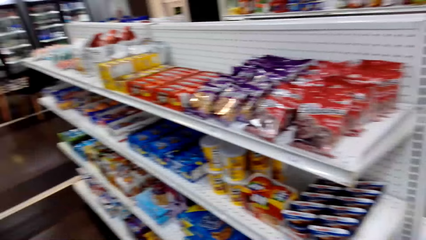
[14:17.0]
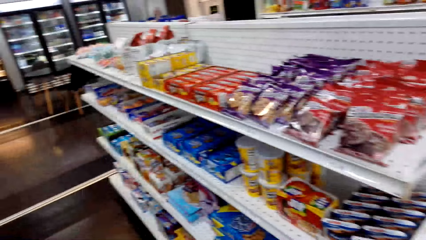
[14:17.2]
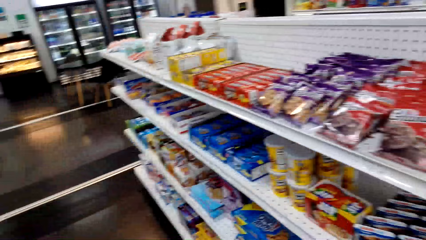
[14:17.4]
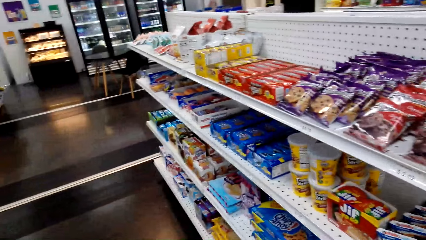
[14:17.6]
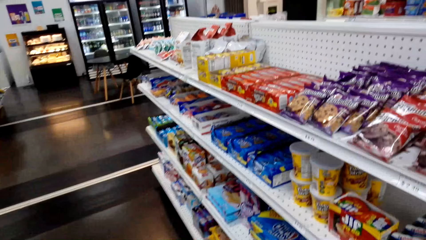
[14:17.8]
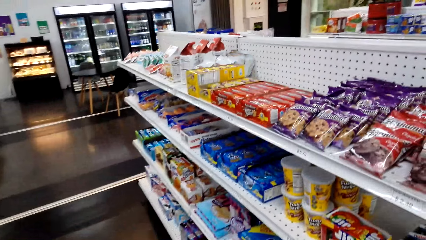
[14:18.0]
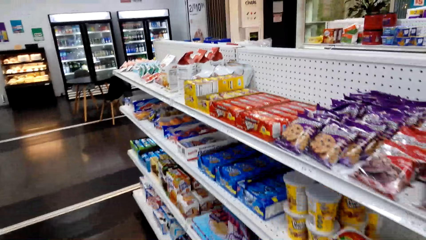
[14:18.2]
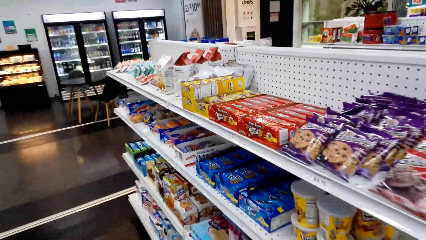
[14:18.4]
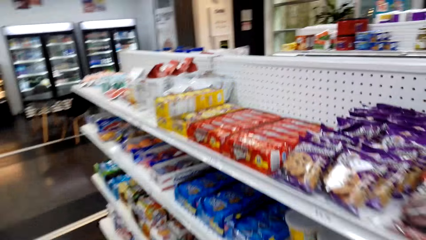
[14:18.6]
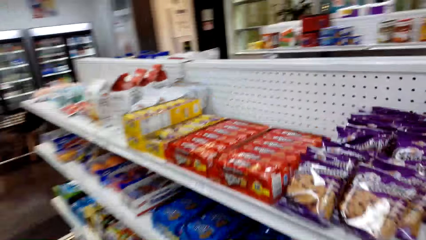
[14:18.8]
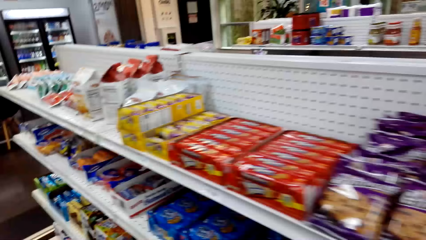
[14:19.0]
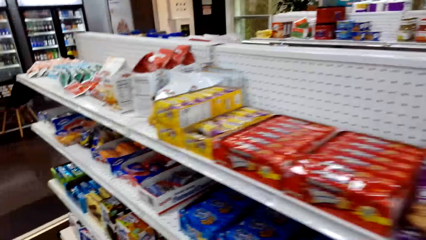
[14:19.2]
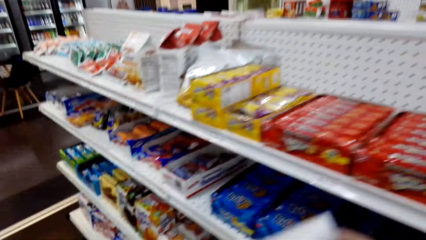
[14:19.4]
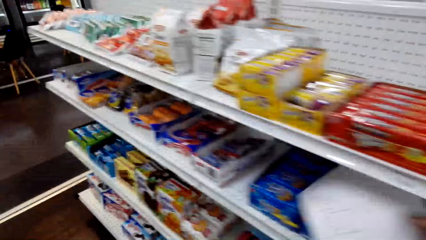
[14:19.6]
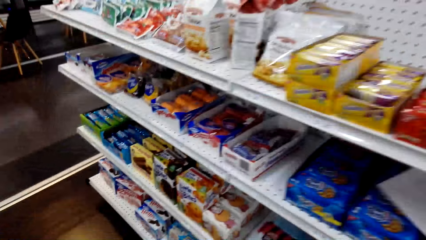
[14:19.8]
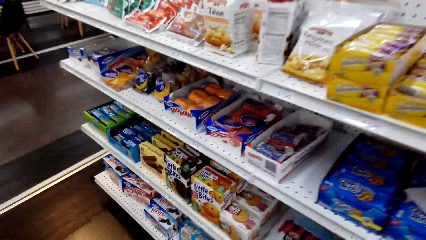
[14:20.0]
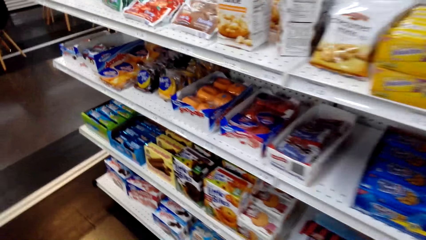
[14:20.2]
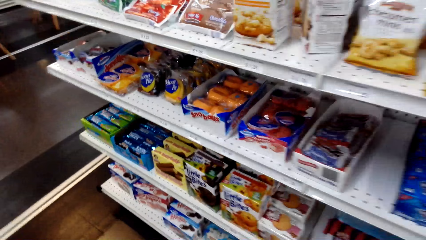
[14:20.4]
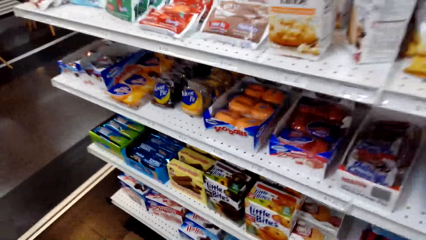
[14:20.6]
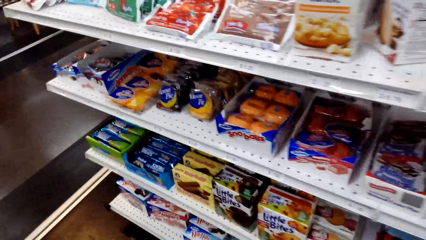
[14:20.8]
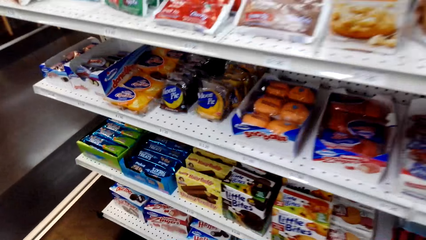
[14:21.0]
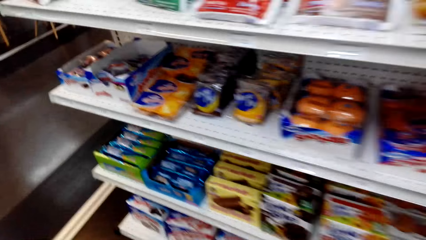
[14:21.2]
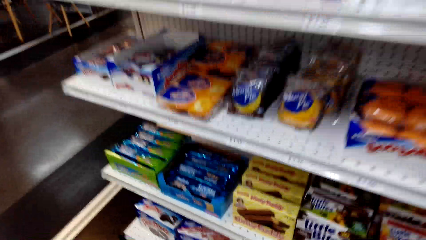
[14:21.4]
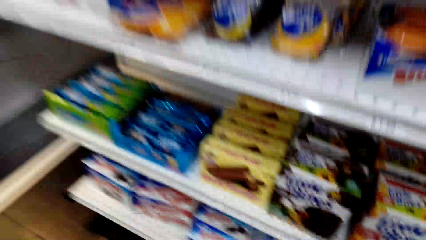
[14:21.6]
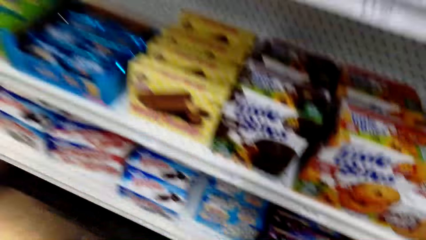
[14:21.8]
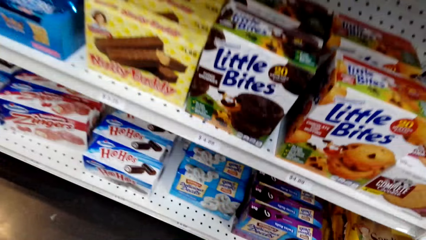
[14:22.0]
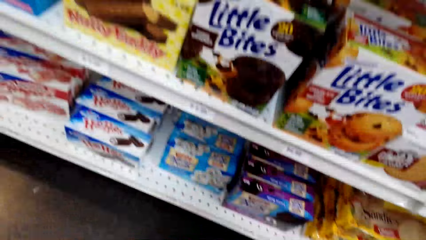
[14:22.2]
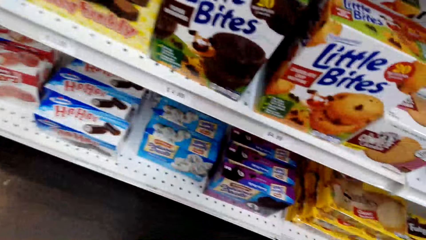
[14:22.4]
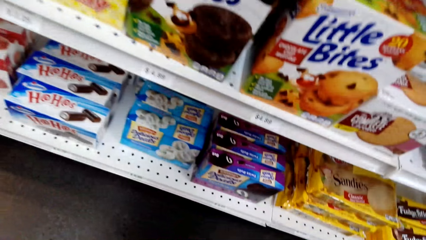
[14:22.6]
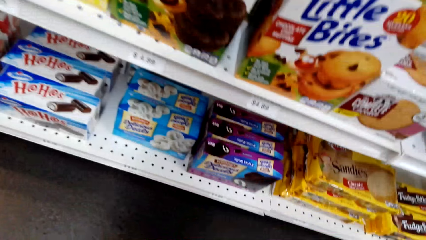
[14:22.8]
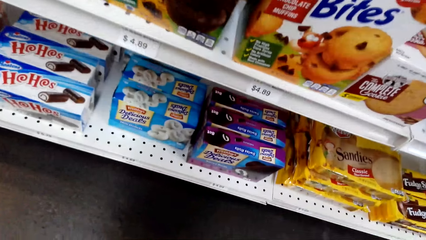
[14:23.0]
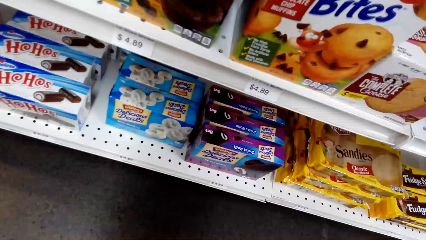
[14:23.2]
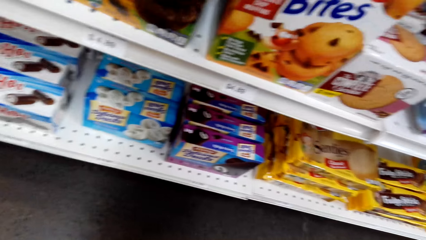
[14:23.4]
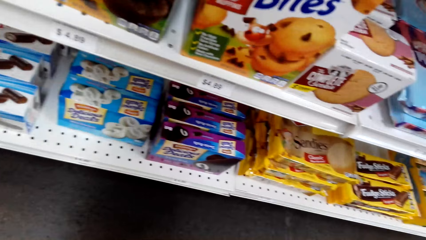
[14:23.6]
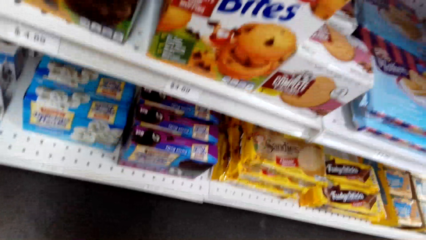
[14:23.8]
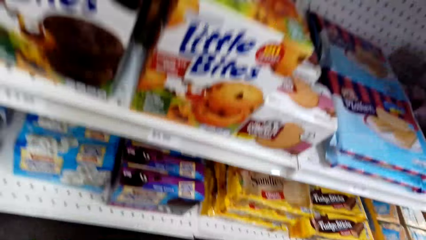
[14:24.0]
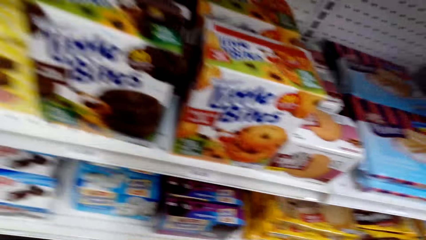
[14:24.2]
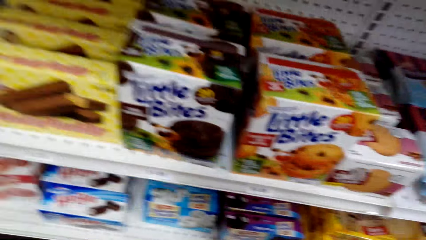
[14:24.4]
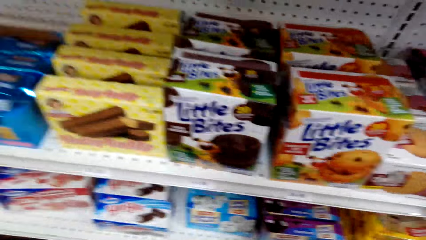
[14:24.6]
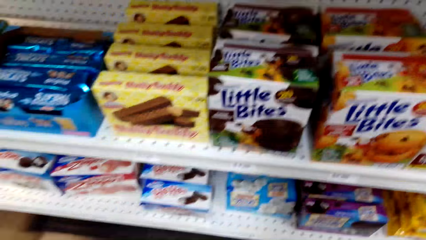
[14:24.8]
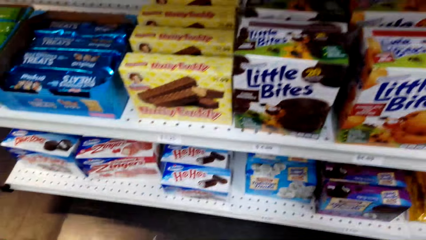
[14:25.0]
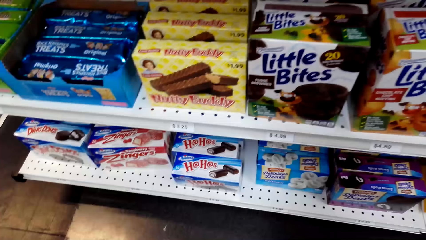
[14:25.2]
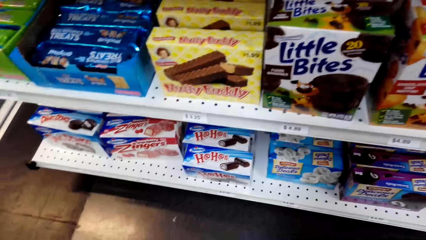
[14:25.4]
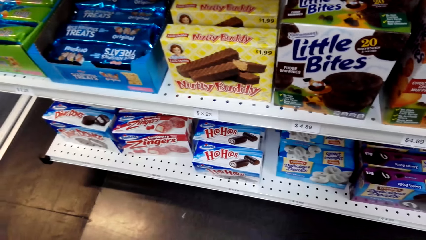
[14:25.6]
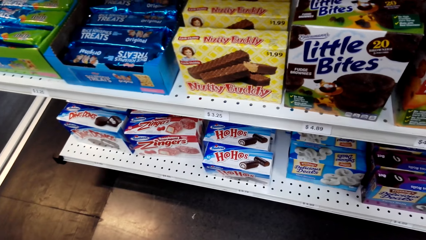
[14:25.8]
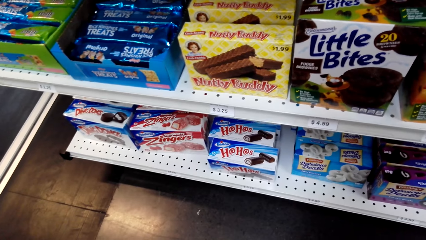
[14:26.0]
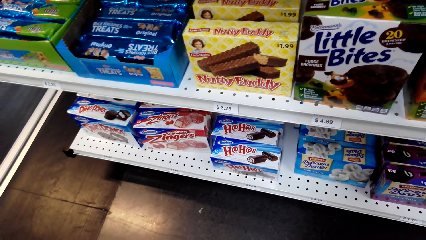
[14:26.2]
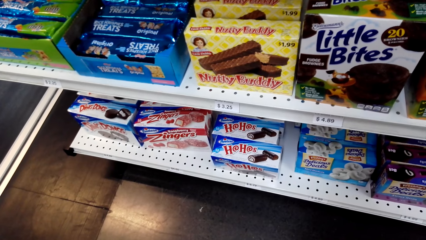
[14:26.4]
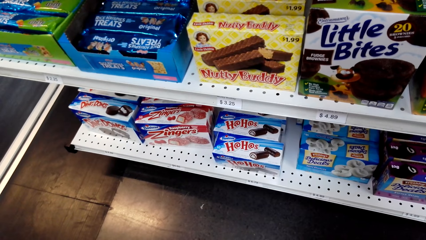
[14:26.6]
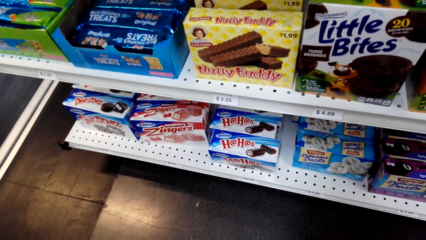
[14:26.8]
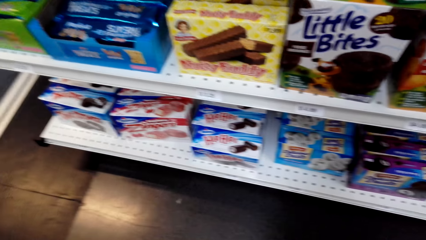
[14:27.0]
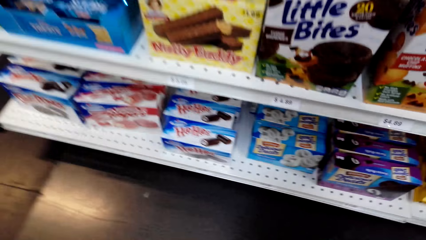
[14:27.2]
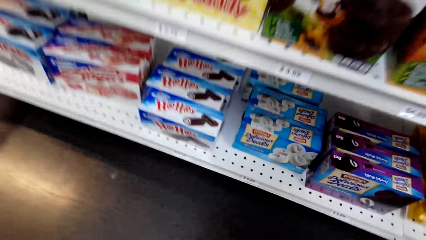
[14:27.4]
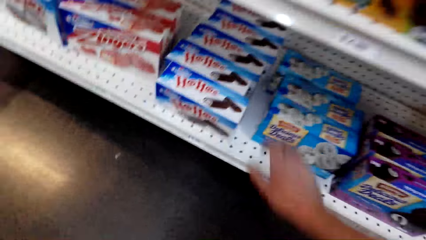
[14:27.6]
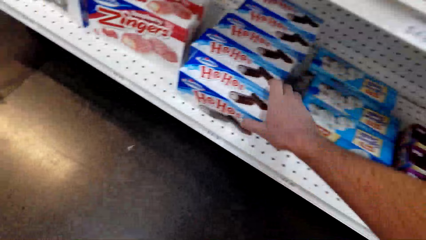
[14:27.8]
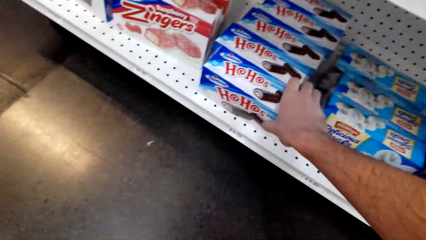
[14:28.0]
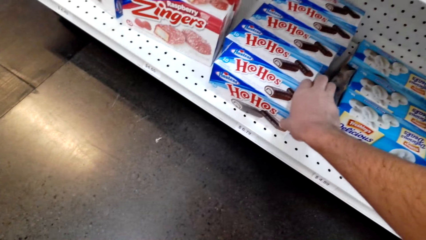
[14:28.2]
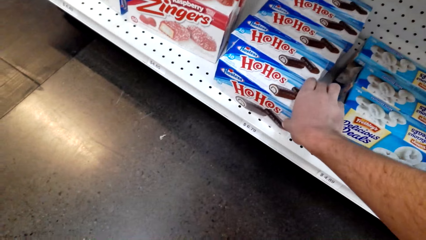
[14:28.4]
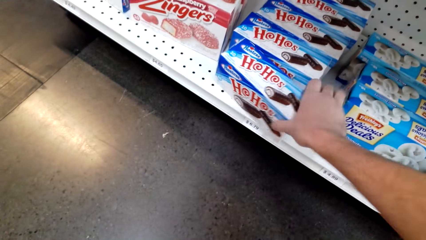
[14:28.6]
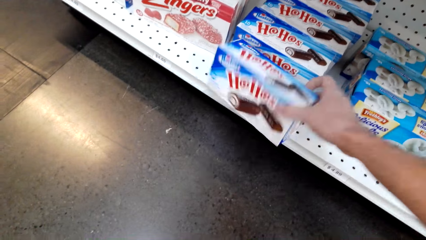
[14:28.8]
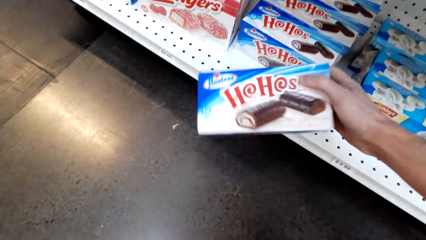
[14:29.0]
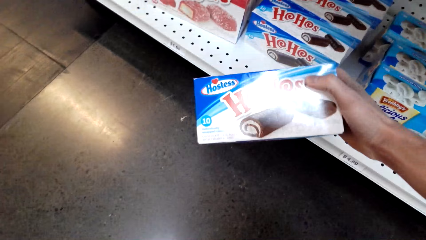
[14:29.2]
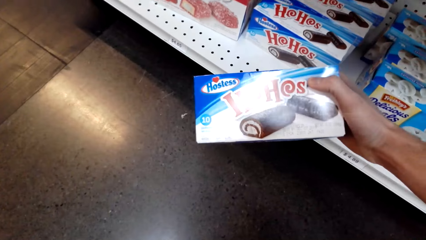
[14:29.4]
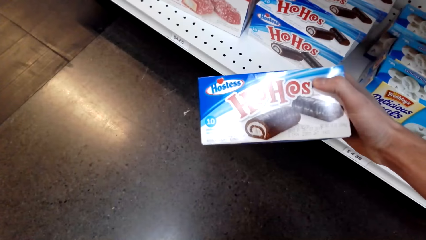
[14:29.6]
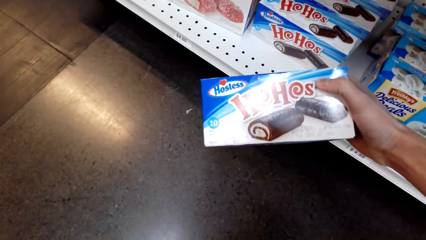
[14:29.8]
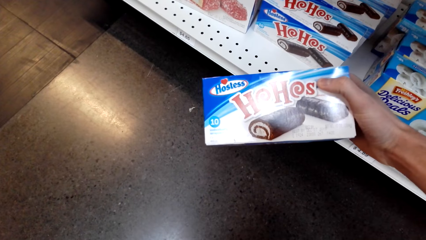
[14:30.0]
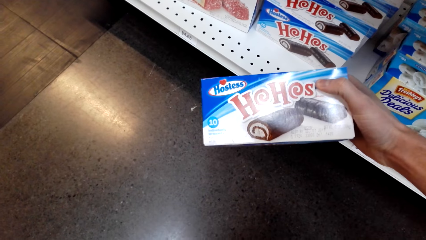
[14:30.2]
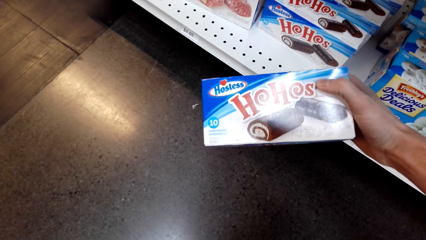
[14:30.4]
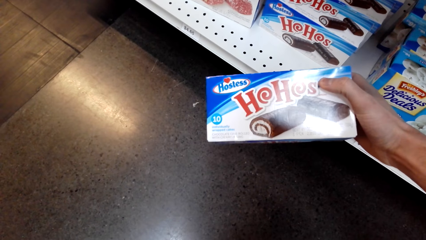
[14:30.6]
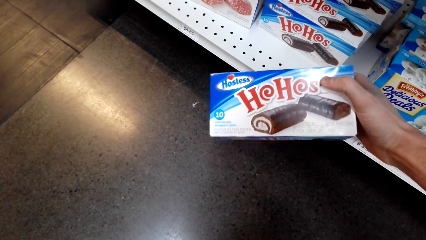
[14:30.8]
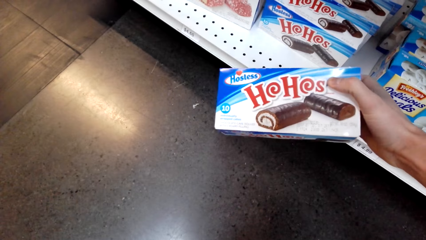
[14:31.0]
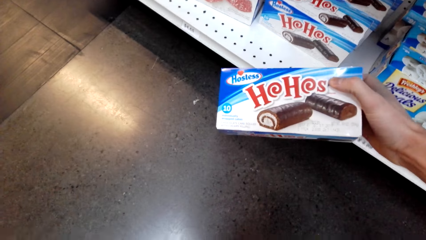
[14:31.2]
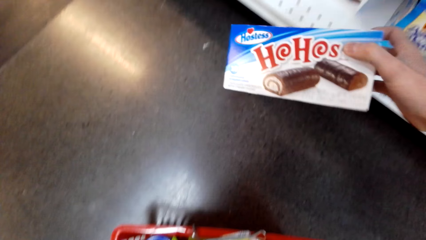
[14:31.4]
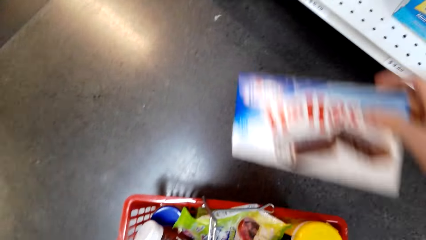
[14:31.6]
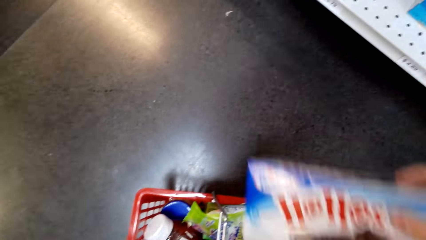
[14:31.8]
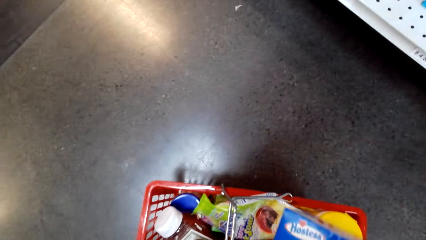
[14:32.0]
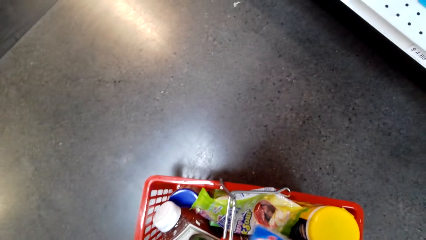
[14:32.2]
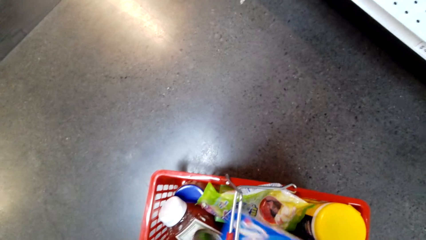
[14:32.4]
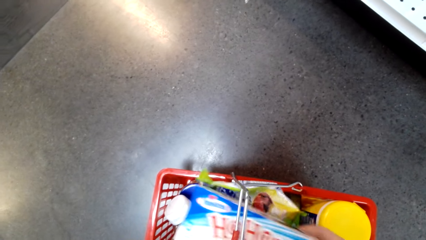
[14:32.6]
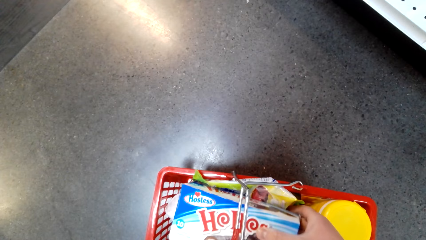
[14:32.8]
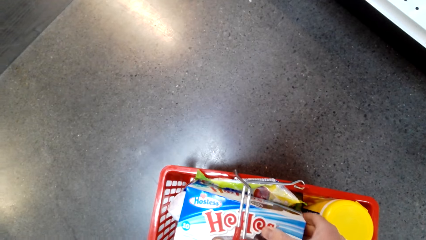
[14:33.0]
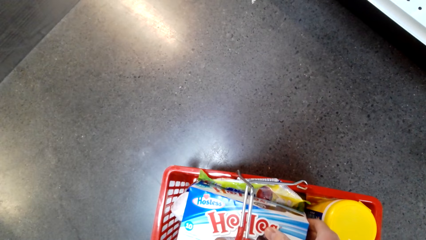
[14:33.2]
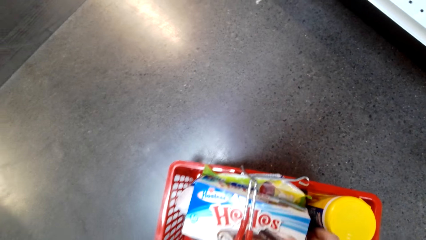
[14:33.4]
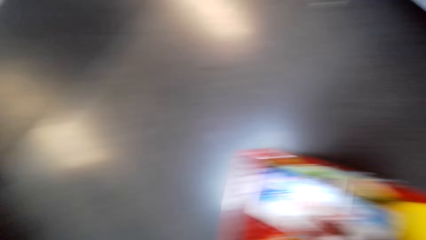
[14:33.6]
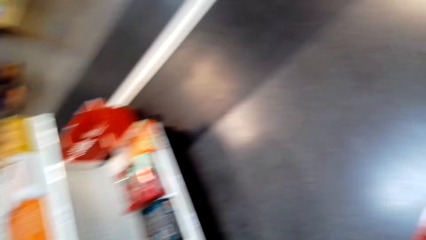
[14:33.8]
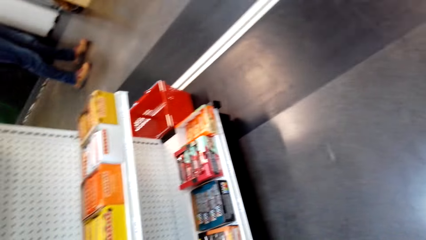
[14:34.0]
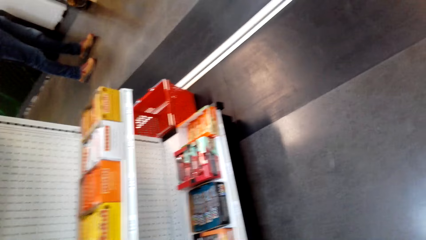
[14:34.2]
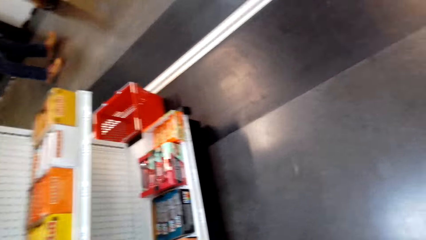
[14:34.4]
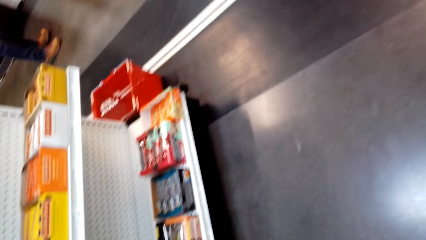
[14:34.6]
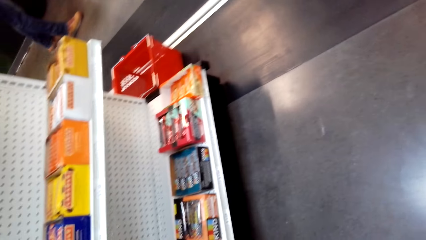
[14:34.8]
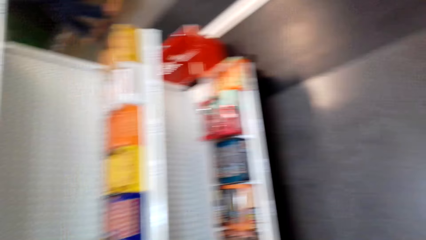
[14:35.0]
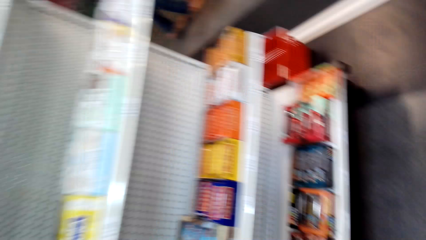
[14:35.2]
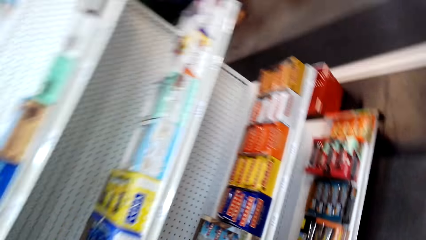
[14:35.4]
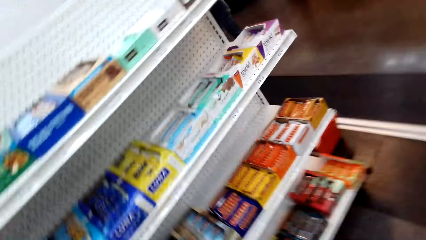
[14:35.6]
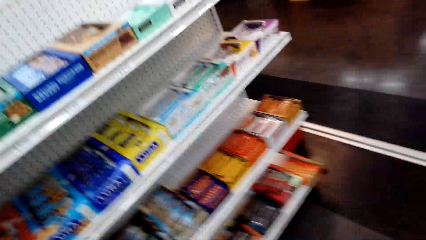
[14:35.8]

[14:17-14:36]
The camera wearer puts the paper in the shelf. They pick up a packet of Hohos from the shelf. They look at the packet. They put the packet in the shopping basket.
